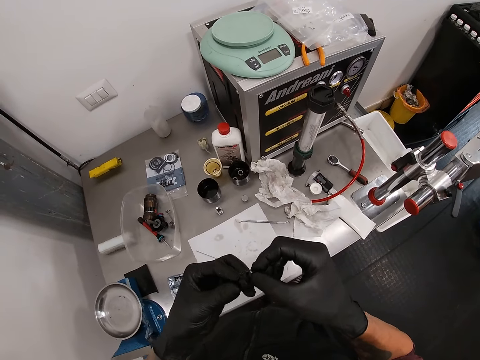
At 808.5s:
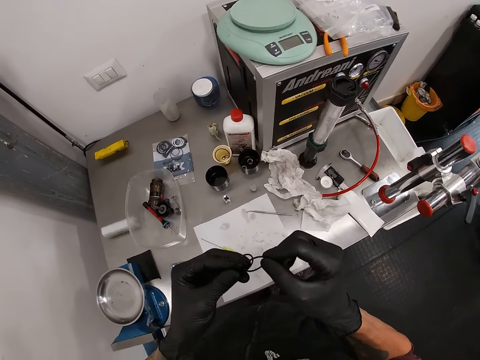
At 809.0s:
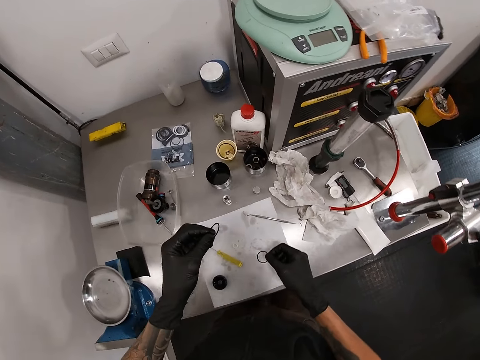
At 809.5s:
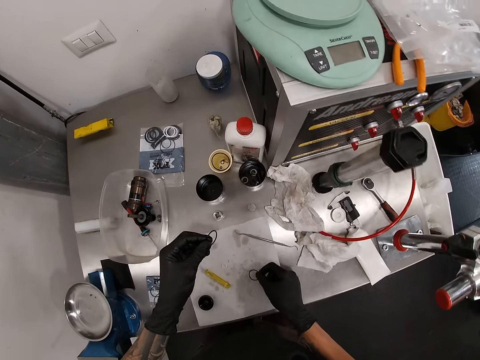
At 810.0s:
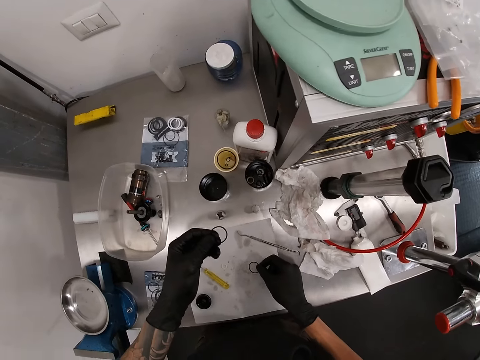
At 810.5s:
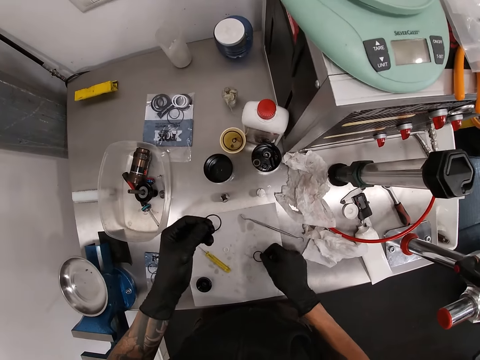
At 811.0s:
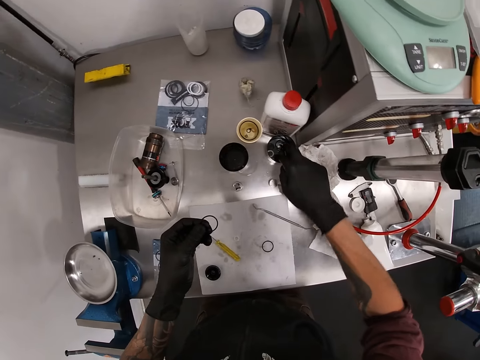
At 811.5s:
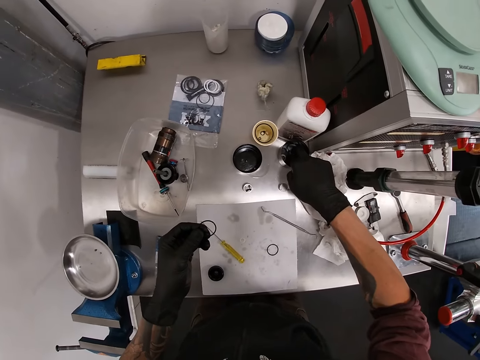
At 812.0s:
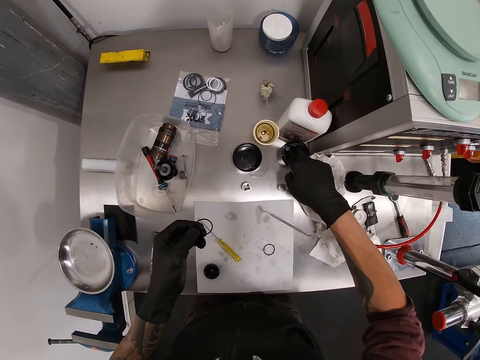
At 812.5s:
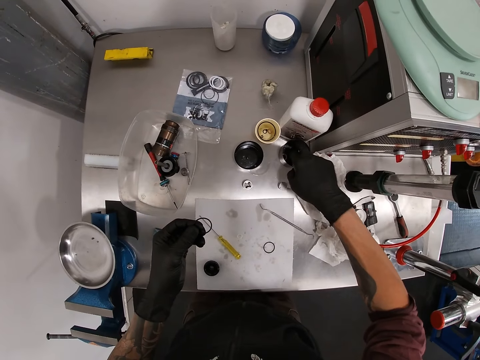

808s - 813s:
The camera wearer drops the washer in his right hand on the paper. He picks another washer in the tin with his right hand.

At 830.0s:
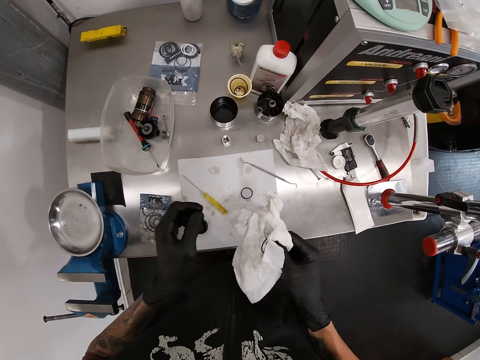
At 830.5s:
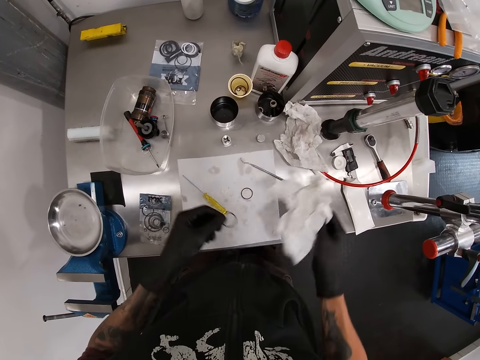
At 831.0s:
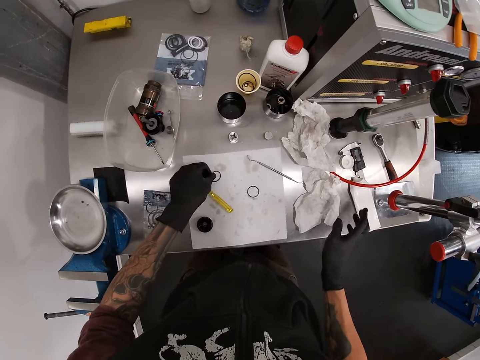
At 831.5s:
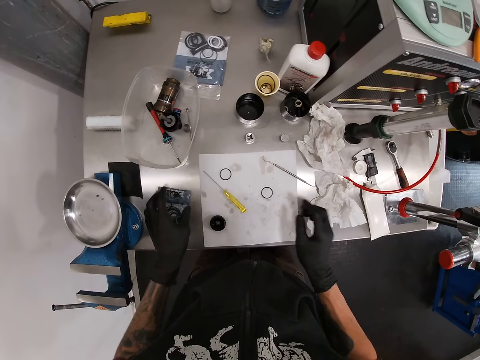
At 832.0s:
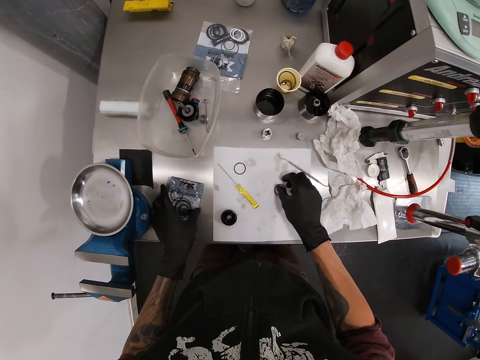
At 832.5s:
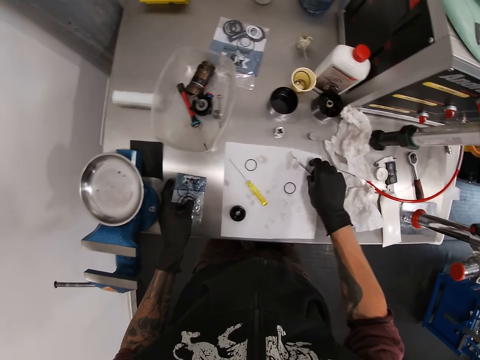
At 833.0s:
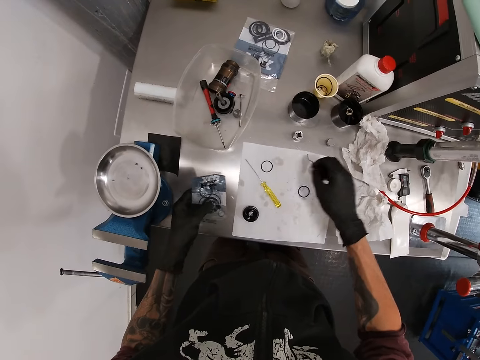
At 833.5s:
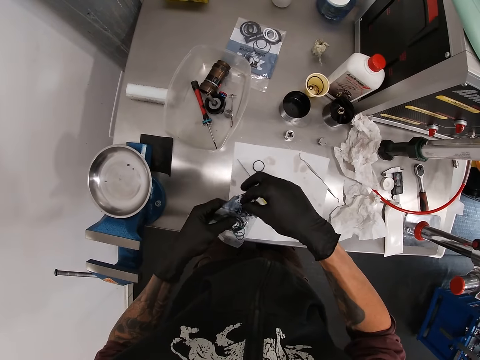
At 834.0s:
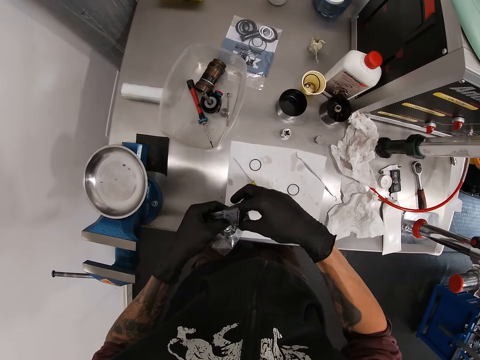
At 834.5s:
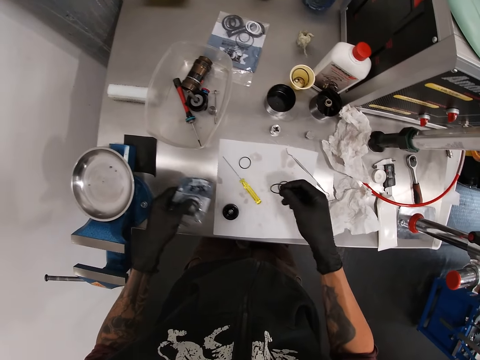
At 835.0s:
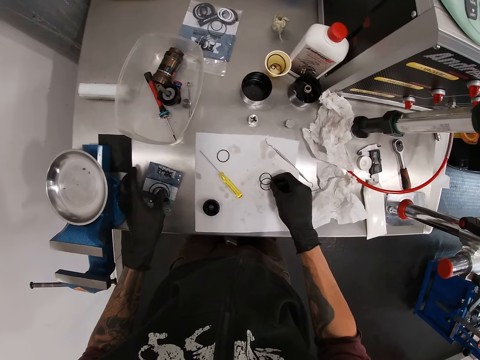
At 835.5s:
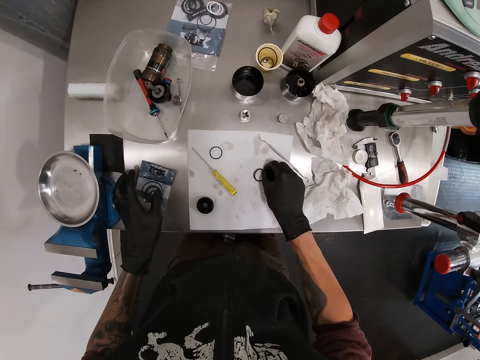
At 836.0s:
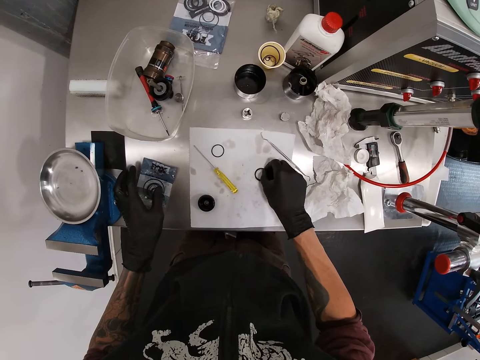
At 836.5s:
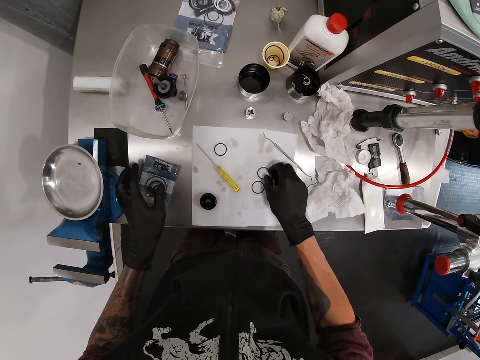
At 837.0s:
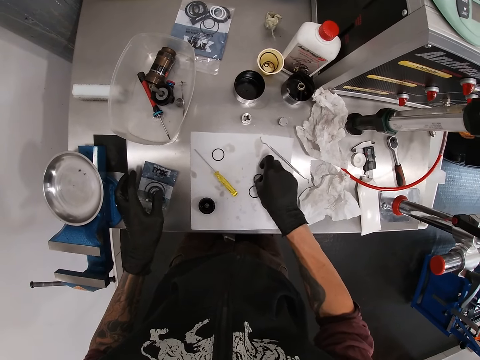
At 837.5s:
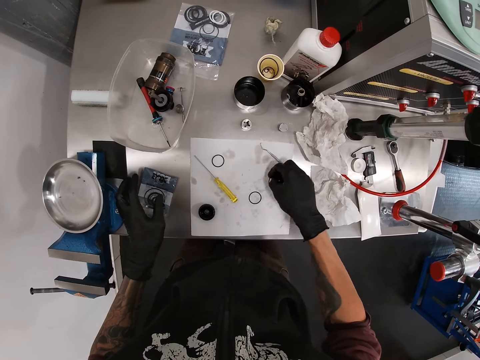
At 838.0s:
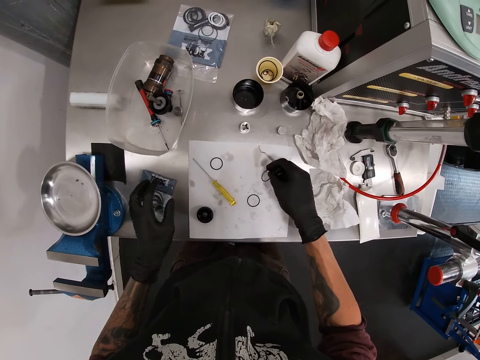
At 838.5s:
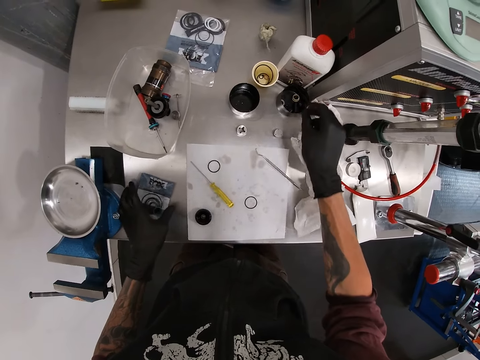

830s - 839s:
The camera wearer drops the tissue paper on the workbench with his right hand. He drops the seal ring on the paper with his left hand. He picks a sachet wrapper from the workbench with his left hand. He holds a hook on the paper. He removes a seal ring from the sachet wrapper with his right hand. He drops the sachet wrapper on the workbench with his left hand. He drops the seal ring on top of the other rings on the paper with his right hand. He moves the seal ring on the paper with his right hand. He moves the seal ring from the paper into the container on the workbench with his right hand.

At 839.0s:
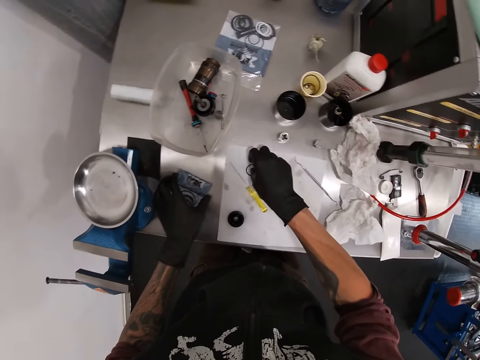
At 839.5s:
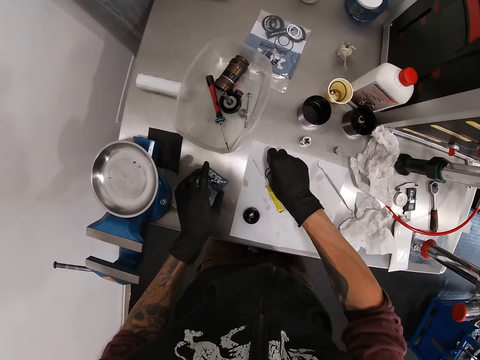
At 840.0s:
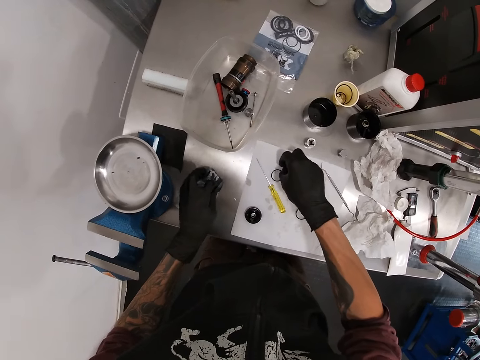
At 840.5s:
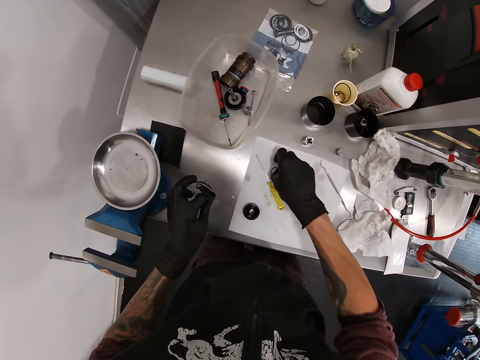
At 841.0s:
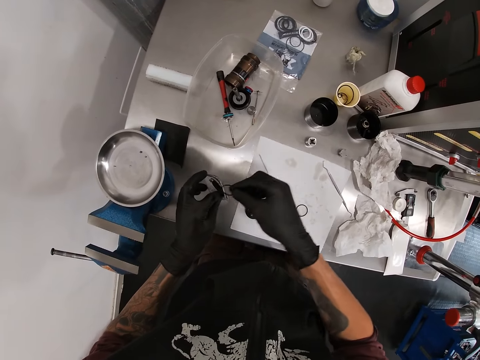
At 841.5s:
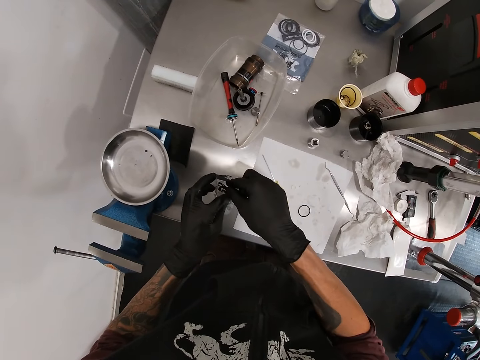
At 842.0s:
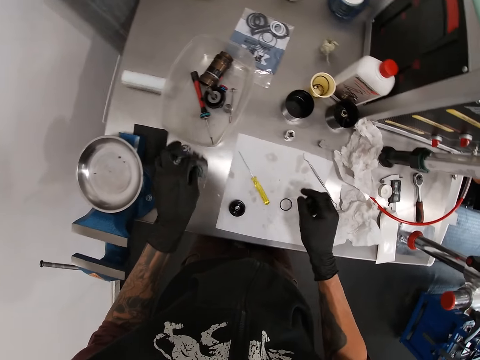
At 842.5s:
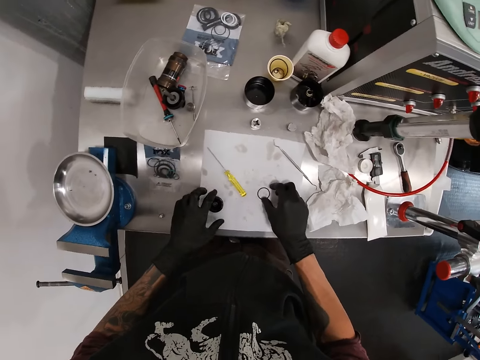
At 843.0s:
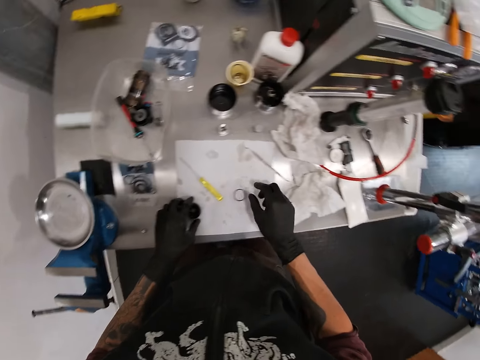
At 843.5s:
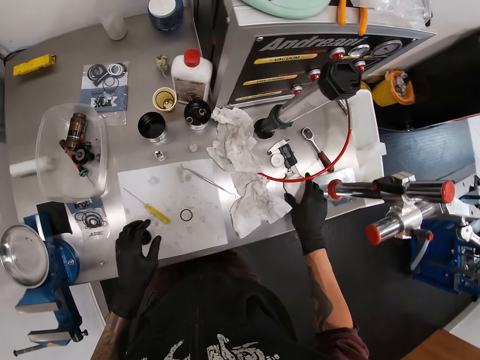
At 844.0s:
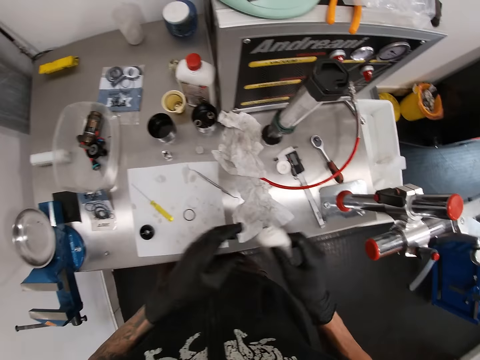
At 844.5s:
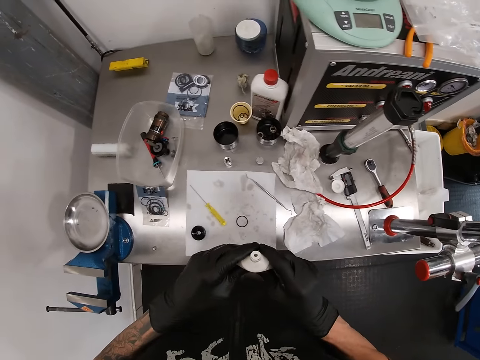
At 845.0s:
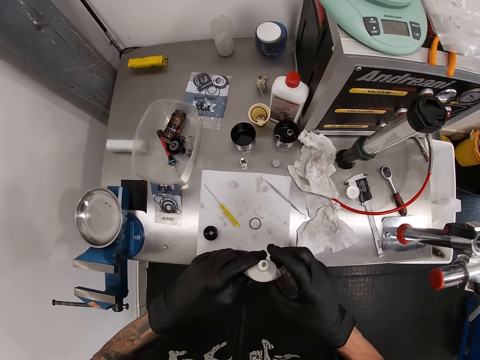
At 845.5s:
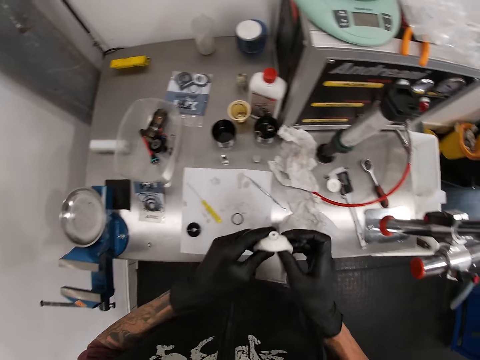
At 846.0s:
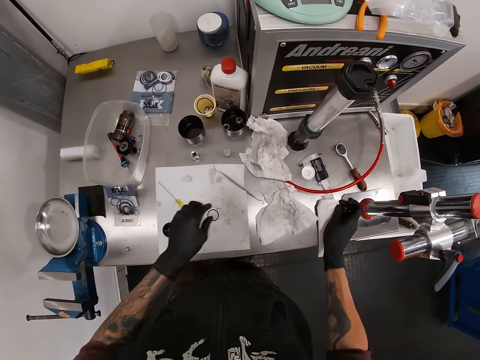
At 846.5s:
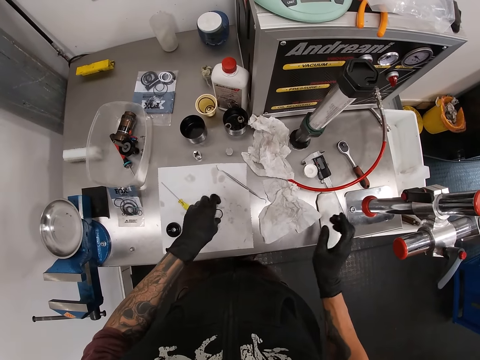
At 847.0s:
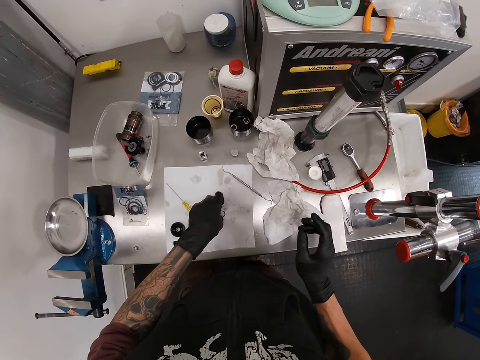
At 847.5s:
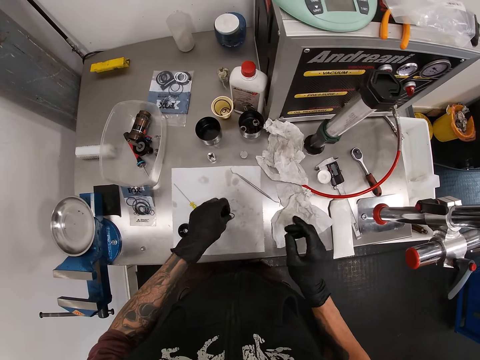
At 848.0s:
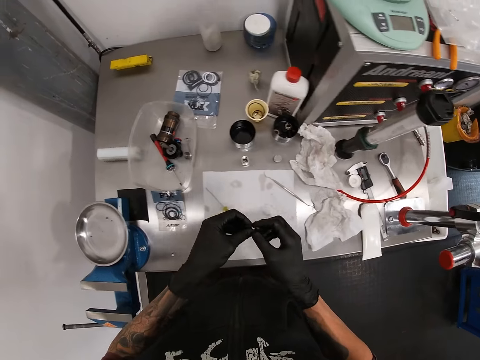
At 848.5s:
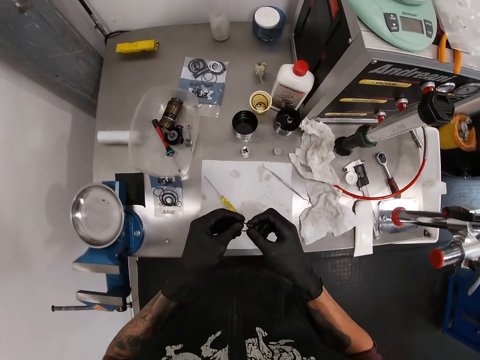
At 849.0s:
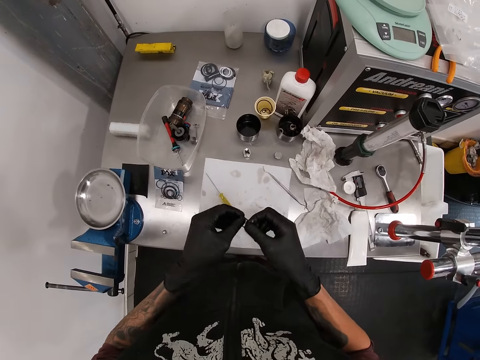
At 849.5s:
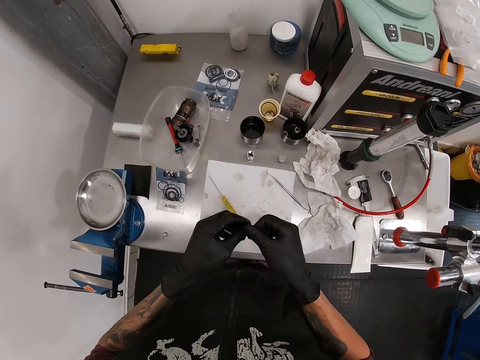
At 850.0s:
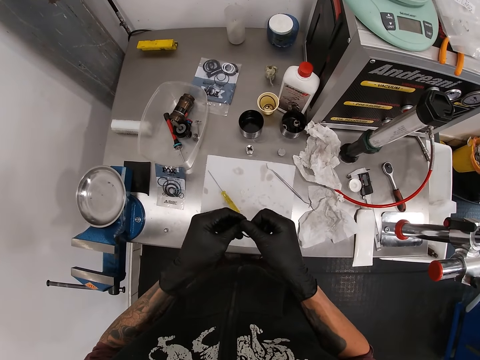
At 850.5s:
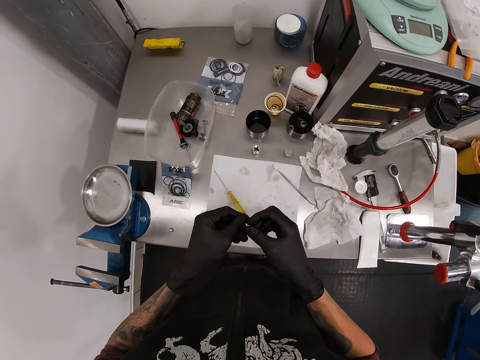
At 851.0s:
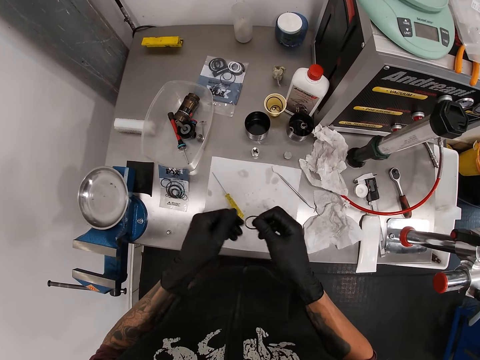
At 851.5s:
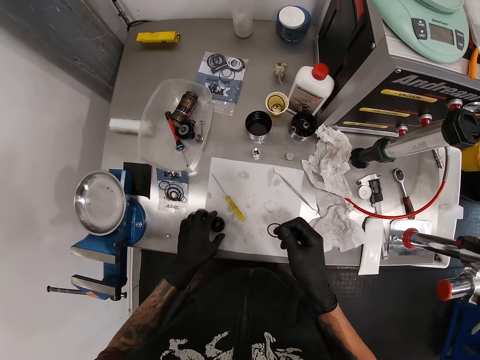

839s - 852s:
The camera wearer lifts the sachet wrapper from the workbench with his left hand. He moves the seal ring from the paper into the sachet wrapper with his right hand. He drops the sachet wrapper on the workbench with his left hand. He picks a lubricant or tube from the workbench with his right hand. He holds the lubricant with both his hands. He applies grease from the lubricant on his right hand. He presses the tube. He picks cream with a finger. He drops the lubricant on the workbench with his right hand. He picks the seal ring from the paper on the workbench with his left hand. He lubricates the seal ring with both his hands. He picks a bearing from the paper on the workbench with his left hand.
